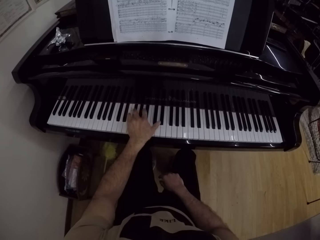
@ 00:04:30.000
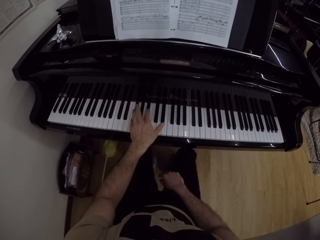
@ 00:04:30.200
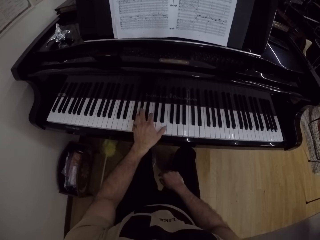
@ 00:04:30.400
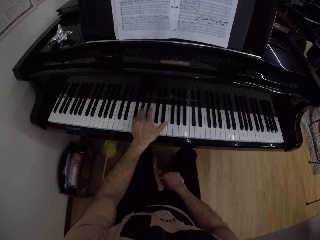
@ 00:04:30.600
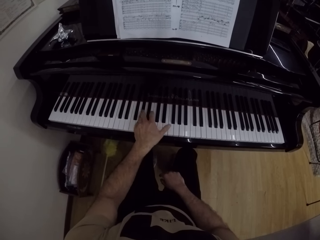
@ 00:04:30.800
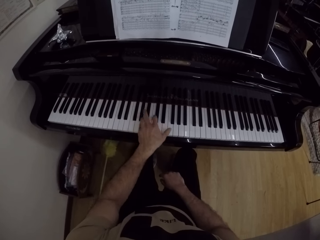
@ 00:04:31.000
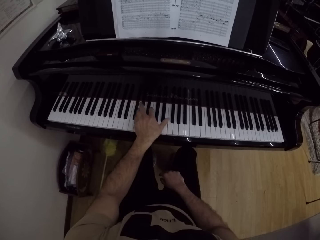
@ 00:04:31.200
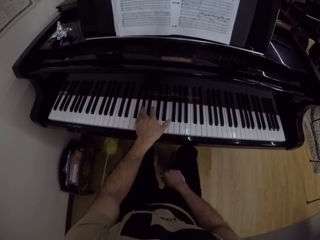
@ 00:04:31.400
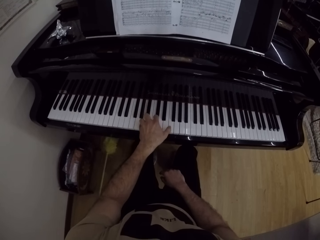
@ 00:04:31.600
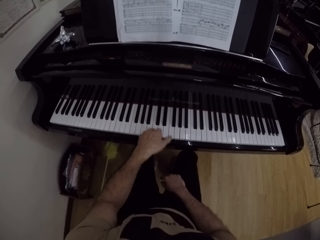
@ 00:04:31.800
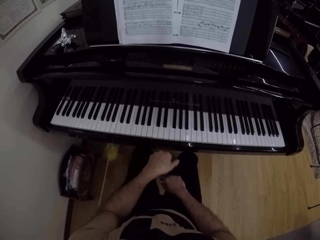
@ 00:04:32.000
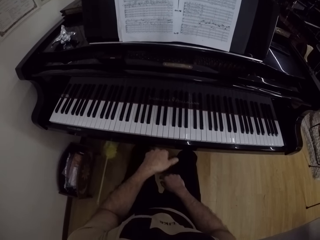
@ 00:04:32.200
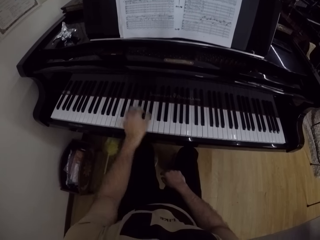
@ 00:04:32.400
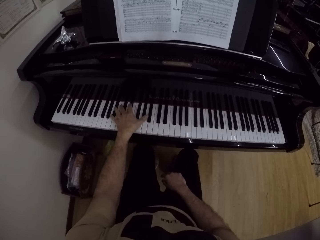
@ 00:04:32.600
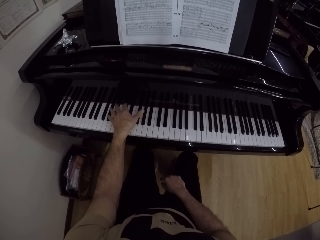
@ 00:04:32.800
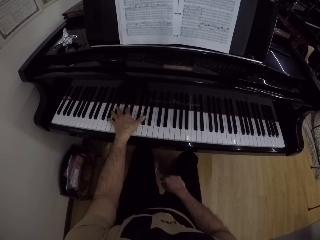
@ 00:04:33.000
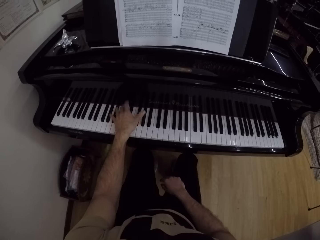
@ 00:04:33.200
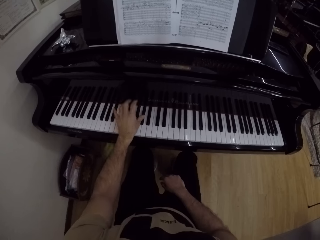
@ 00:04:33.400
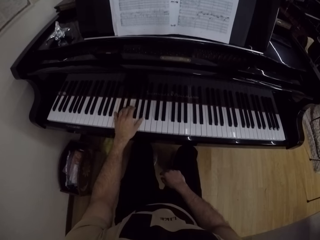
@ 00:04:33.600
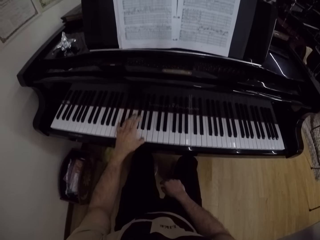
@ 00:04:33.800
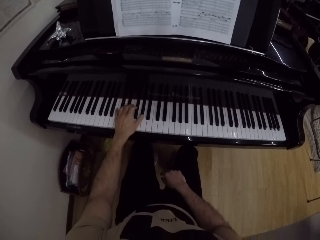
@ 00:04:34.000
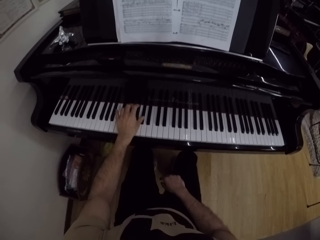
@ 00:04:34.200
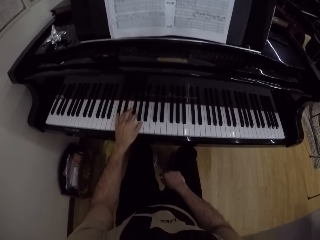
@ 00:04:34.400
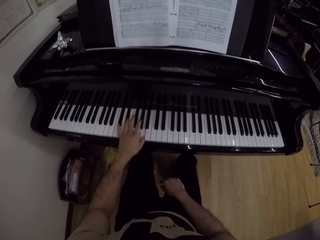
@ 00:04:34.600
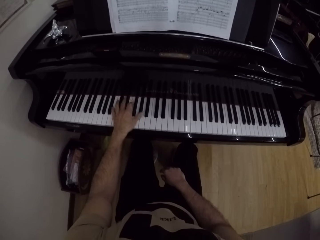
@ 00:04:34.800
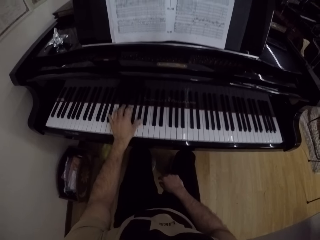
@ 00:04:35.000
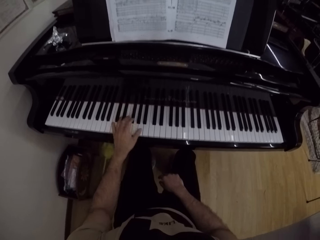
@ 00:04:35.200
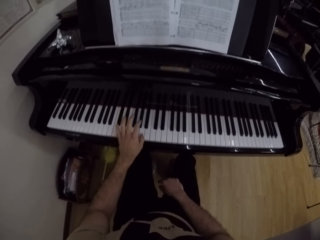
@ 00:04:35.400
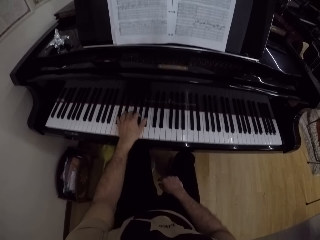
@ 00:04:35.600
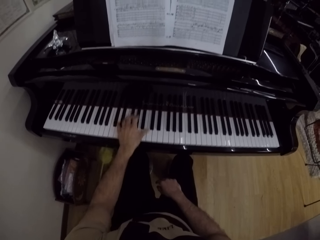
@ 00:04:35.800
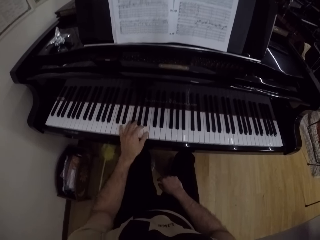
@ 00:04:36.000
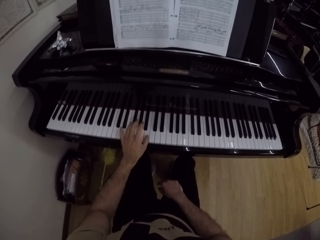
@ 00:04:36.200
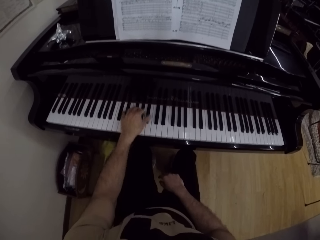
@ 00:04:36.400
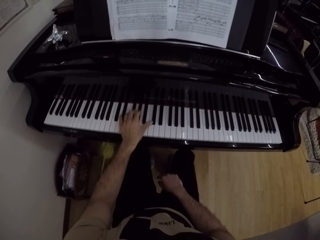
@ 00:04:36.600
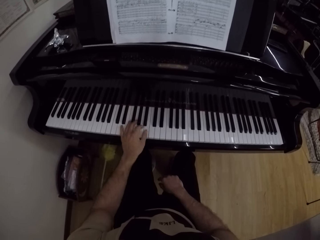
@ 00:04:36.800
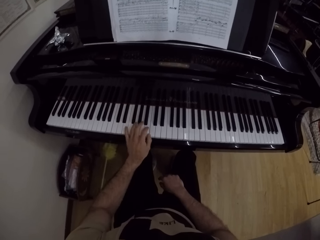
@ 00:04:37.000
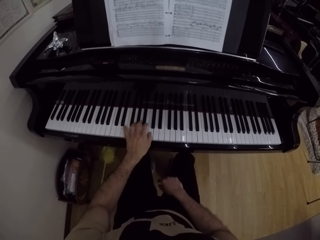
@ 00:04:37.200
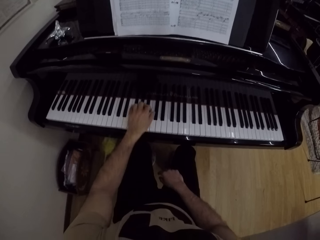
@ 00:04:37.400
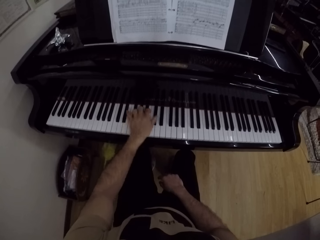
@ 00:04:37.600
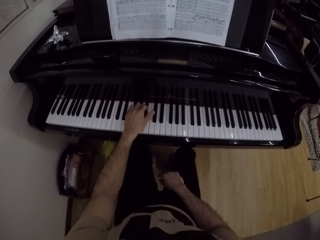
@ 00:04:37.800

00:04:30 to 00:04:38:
The camera wearer plays the piano with his left hand.

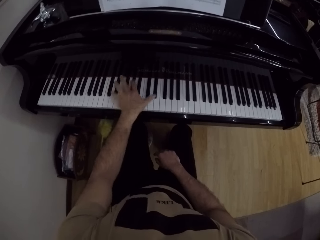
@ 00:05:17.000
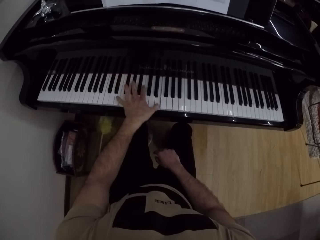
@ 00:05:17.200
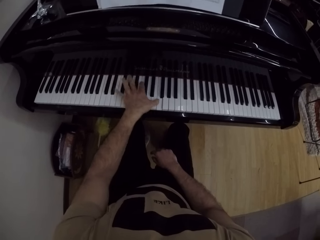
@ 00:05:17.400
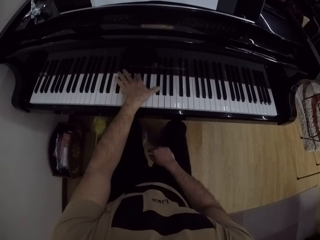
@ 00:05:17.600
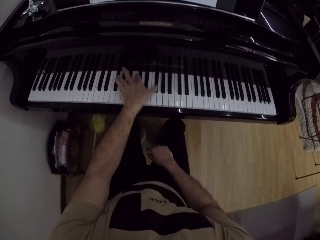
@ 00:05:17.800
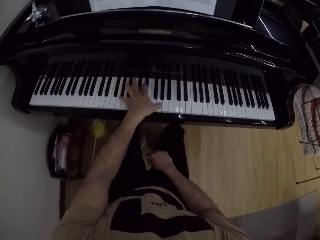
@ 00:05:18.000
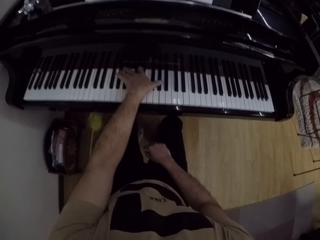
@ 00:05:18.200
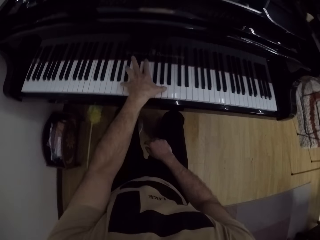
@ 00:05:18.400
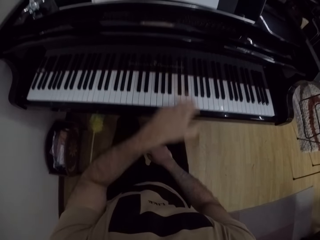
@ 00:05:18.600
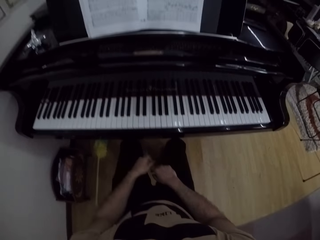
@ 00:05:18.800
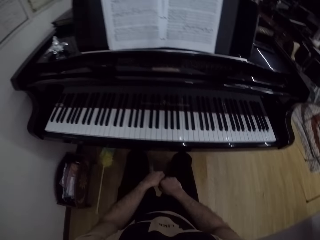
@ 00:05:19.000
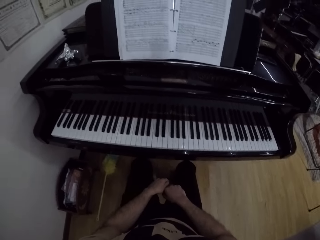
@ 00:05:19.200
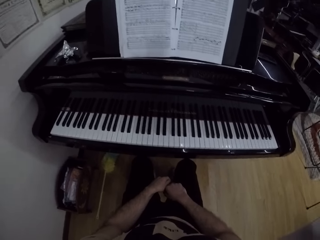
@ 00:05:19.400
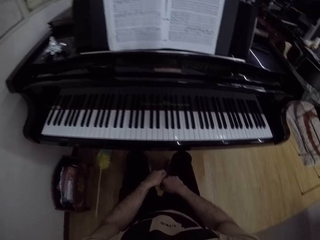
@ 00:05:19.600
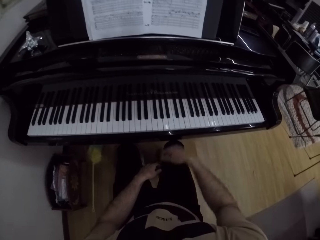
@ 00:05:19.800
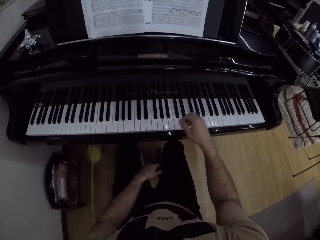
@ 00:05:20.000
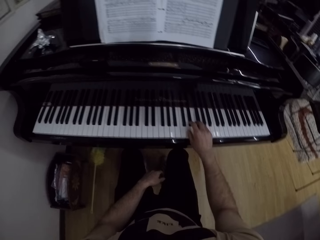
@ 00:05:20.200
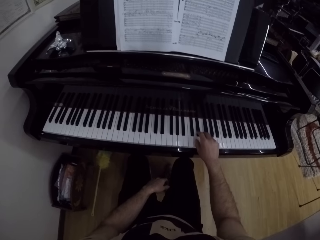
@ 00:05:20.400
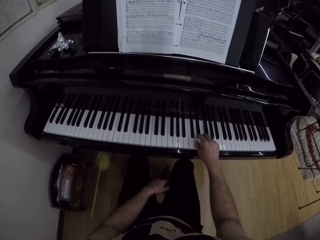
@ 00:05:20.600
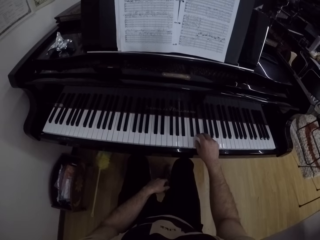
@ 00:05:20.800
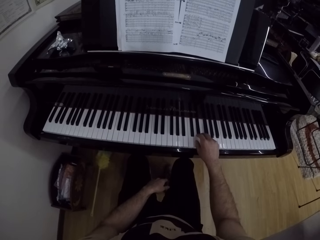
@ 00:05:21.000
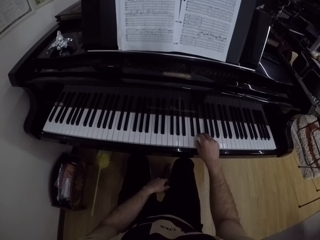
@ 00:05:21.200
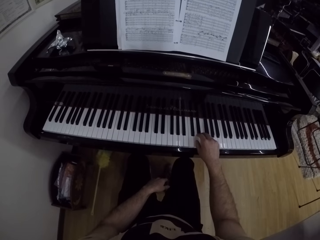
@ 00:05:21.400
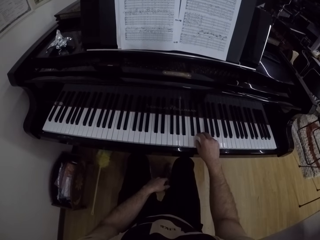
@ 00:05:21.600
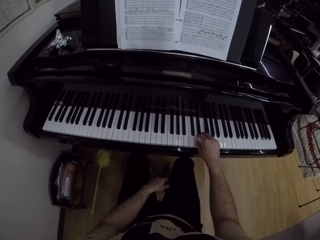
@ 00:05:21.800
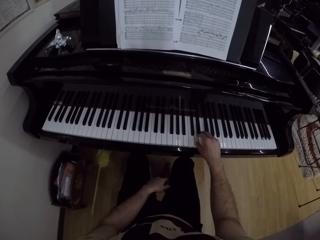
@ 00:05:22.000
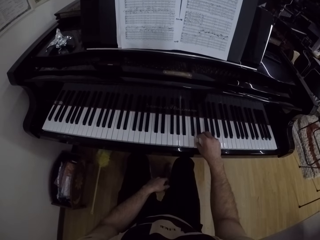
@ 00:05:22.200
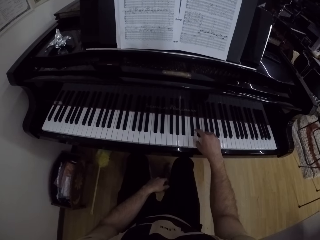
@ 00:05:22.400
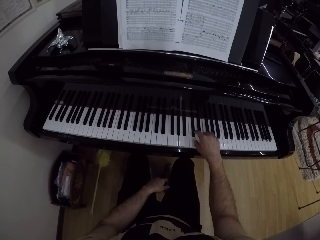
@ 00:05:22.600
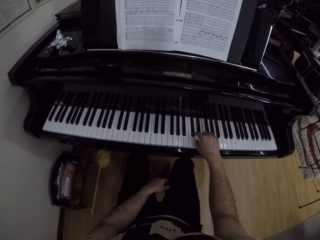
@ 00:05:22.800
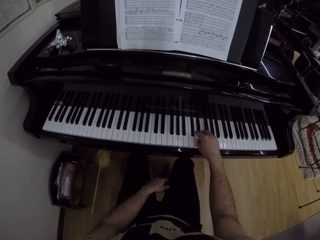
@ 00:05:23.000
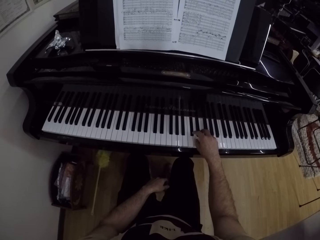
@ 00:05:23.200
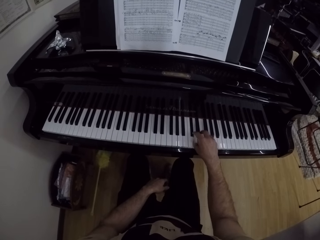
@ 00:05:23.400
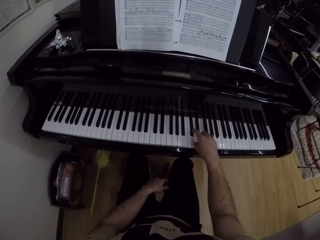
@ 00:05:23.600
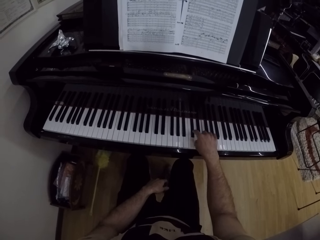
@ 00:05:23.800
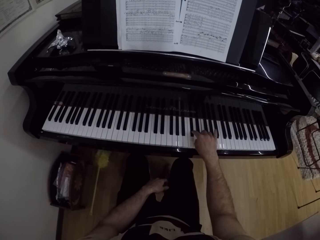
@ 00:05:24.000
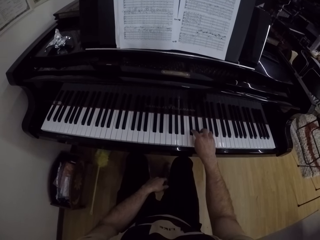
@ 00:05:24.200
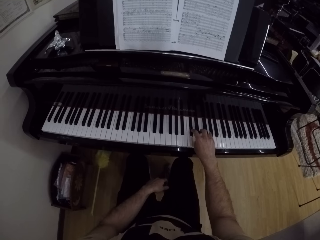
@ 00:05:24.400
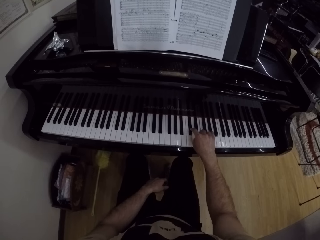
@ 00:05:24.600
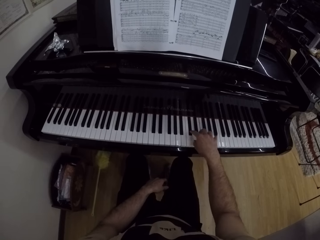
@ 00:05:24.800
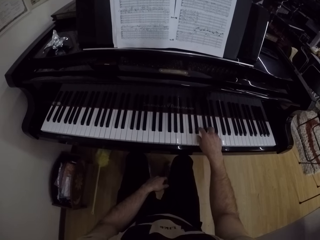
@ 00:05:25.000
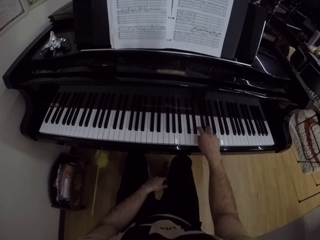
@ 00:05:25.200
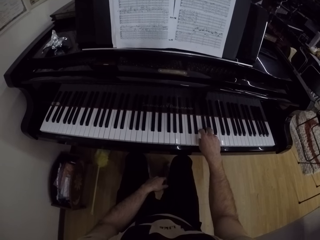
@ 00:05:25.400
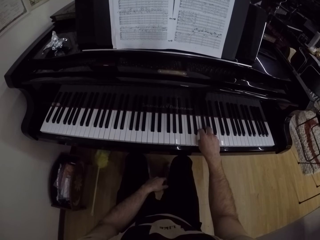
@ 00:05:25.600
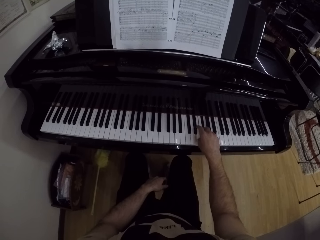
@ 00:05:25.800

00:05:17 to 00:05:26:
The camera wearer withdraws his left hand from the piano. He stares at the piano. He plays the piano with his right hand.

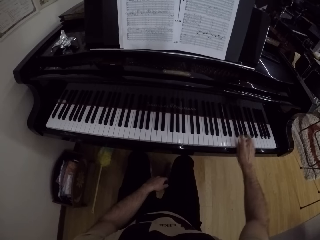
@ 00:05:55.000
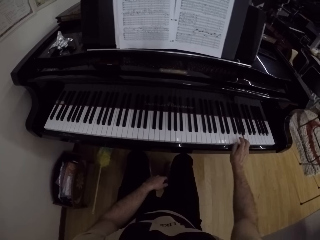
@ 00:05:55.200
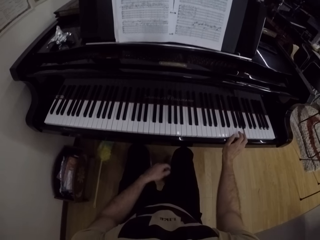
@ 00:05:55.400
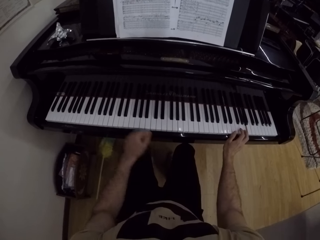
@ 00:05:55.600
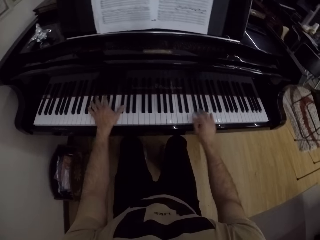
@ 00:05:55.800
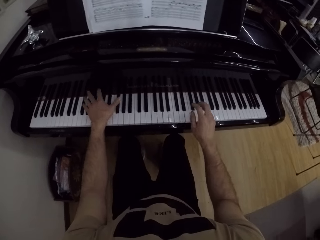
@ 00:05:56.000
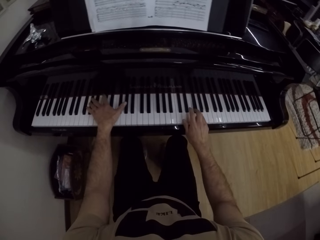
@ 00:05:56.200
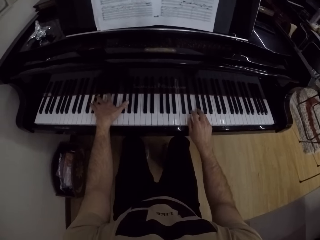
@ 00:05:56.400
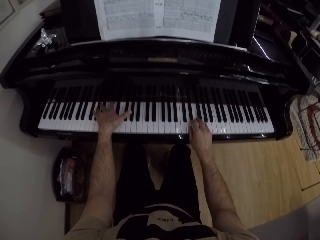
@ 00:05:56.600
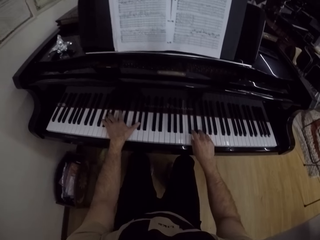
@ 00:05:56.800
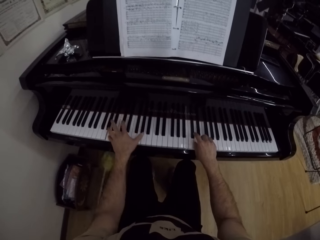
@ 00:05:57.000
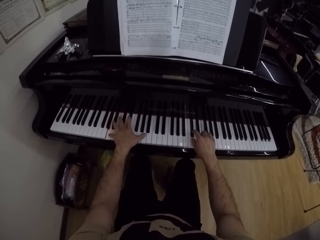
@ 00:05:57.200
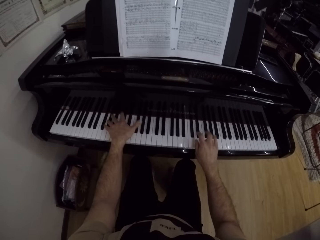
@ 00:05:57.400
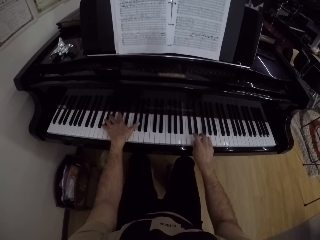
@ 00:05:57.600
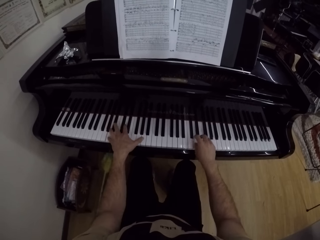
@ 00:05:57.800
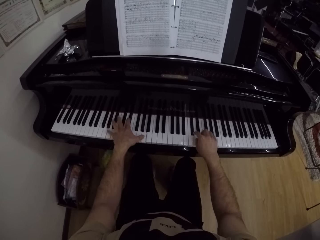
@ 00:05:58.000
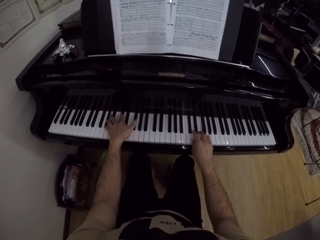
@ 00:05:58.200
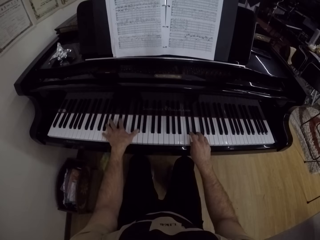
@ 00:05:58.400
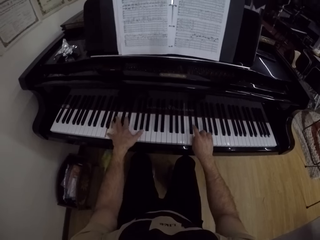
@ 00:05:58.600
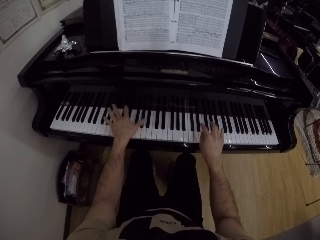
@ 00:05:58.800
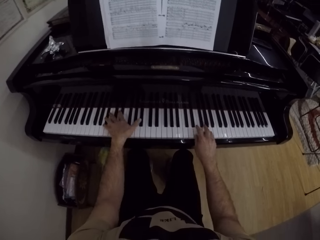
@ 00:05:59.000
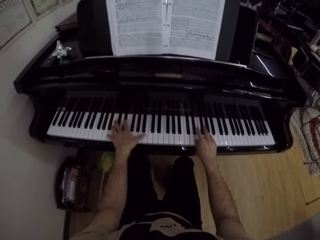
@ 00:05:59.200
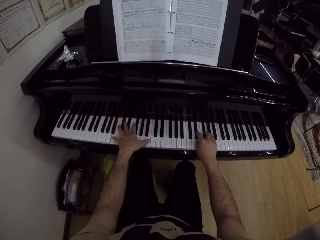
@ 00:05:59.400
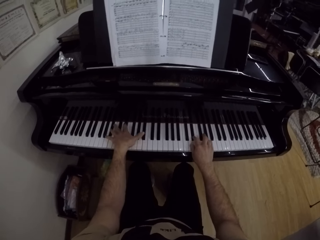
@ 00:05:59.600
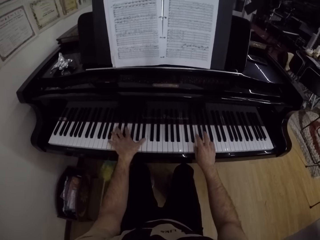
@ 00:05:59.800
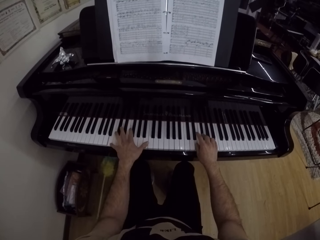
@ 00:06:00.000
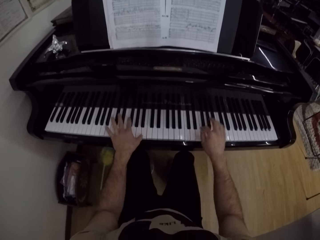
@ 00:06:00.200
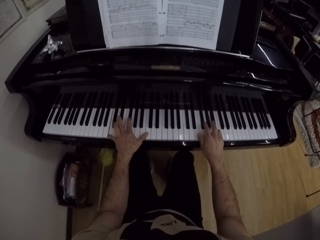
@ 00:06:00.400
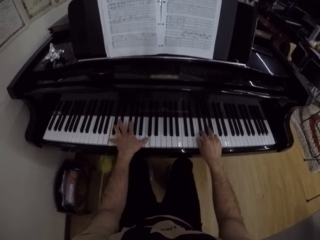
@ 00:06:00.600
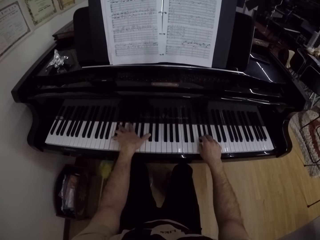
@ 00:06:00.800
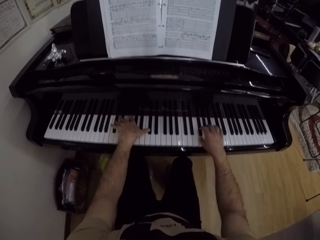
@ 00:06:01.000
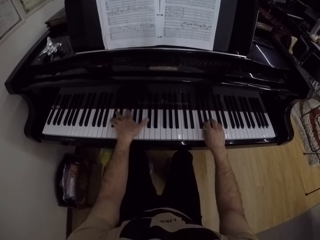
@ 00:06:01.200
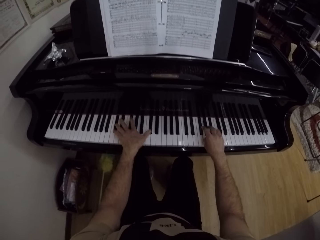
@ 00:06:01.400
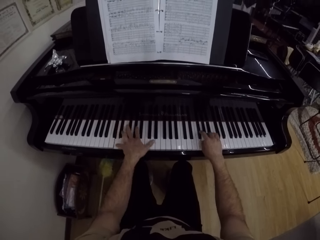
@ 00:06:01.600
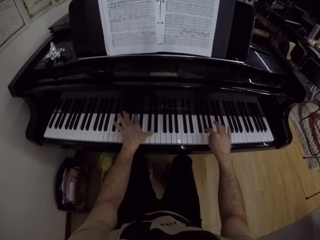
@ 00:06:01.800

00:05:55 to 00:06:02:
The camera wearer plays the piano with both hands.
